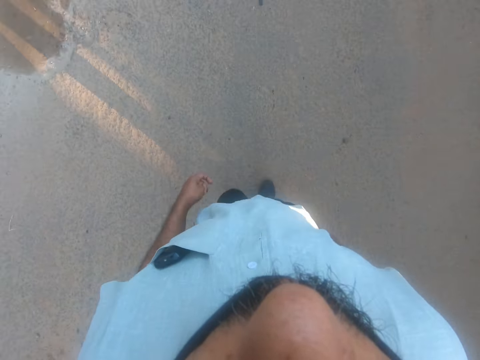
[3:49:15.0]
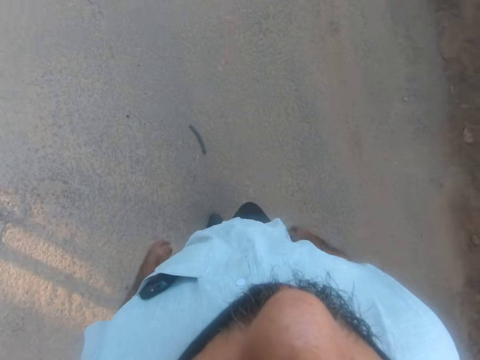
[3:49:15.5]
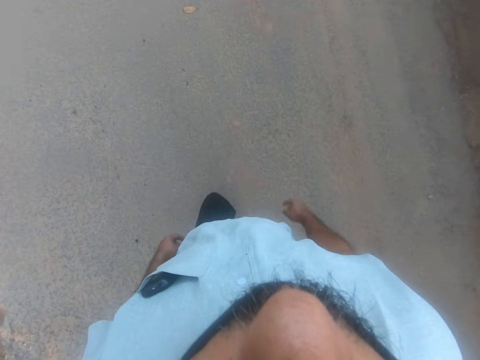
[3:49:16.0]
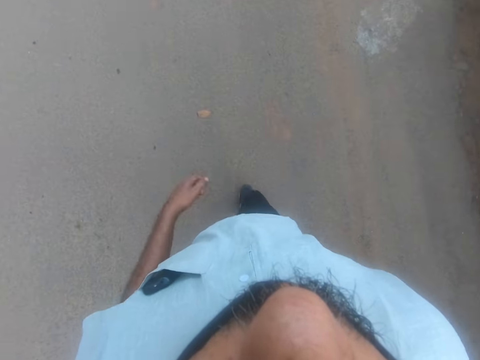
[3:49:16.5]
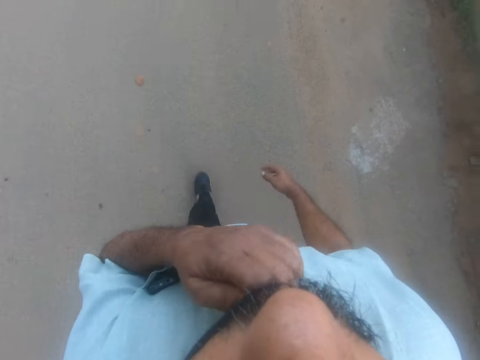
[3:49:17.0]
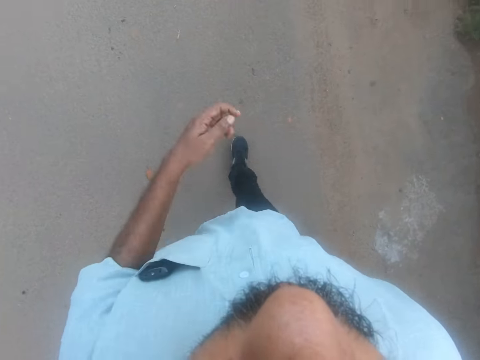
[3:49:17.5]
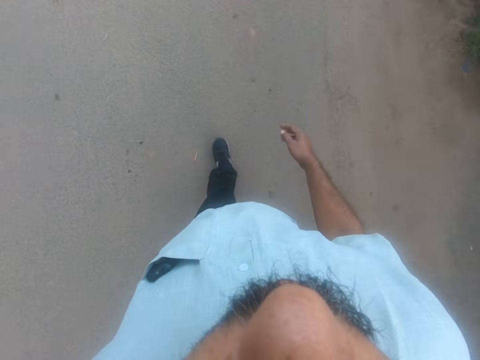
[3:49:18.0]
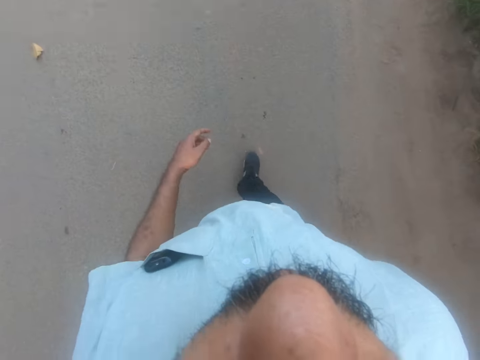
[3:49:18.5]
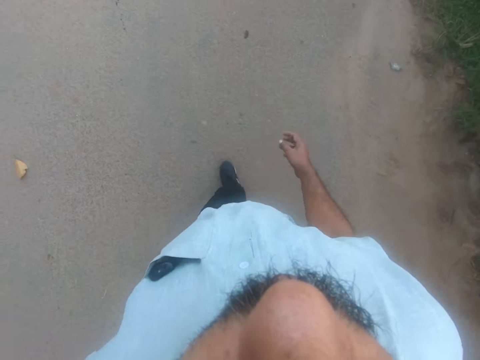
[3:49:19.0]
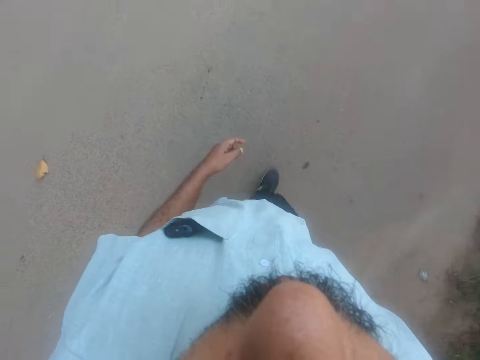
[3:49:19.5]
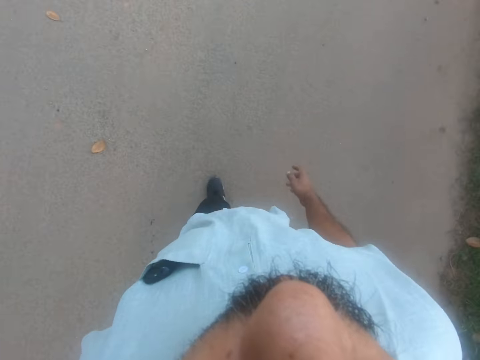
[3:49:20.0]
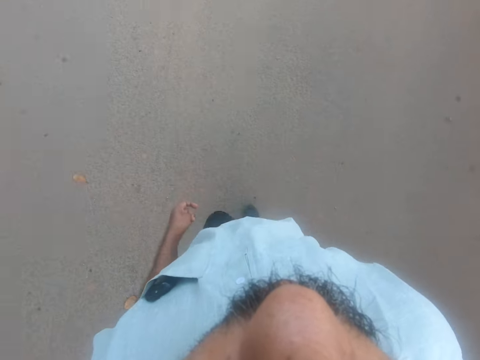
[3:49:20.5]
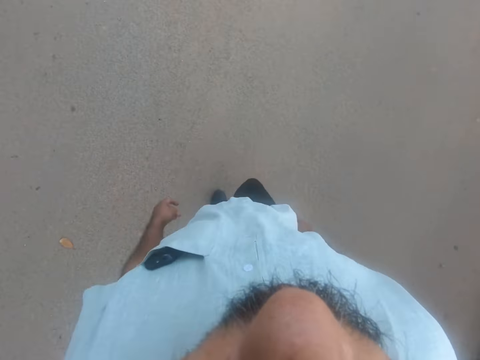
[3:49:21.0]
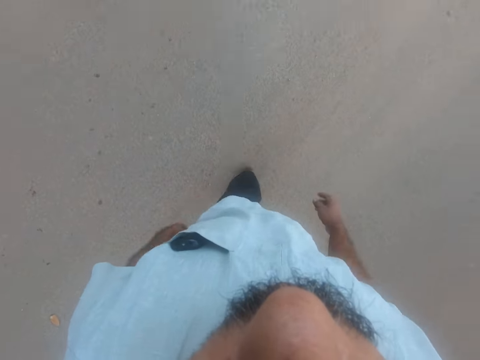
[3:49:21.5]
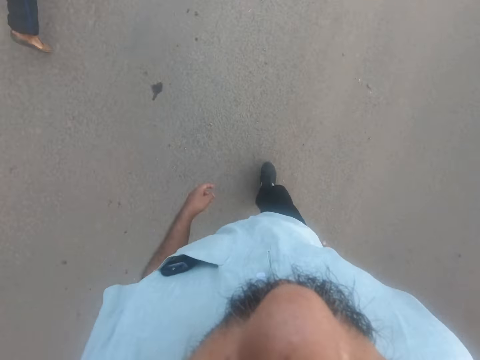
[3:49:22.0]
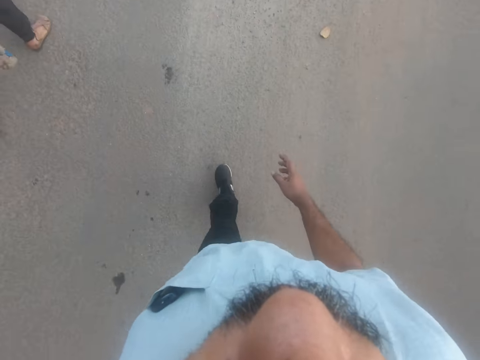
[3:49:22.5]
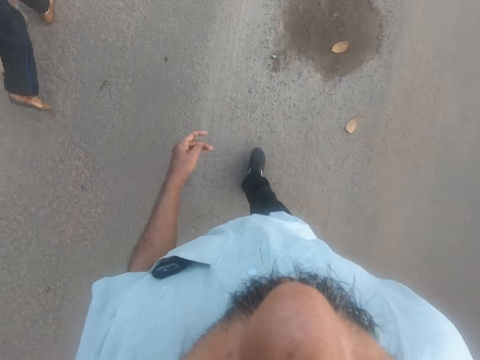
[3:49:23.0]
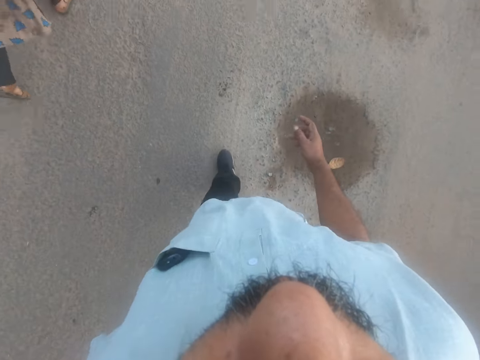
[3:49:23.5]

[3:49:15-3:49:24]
The camera wearer touches his beard with his left hand. He touches the face mask. He walks on the road.

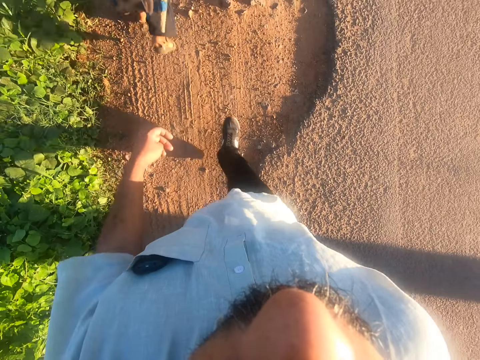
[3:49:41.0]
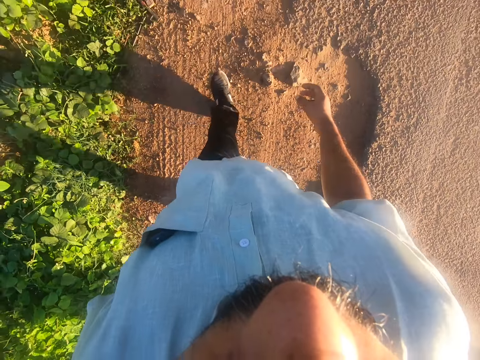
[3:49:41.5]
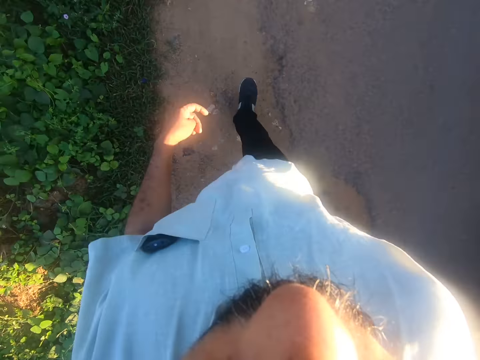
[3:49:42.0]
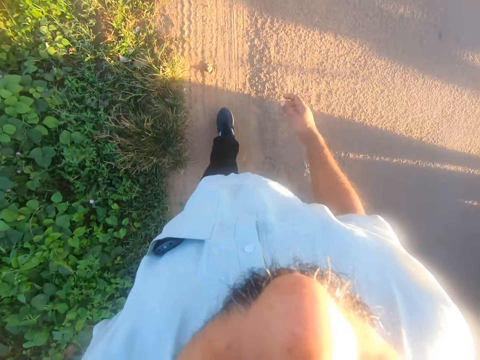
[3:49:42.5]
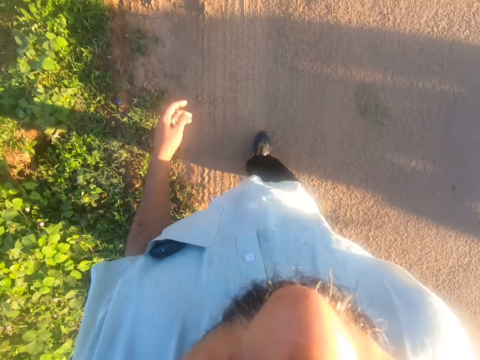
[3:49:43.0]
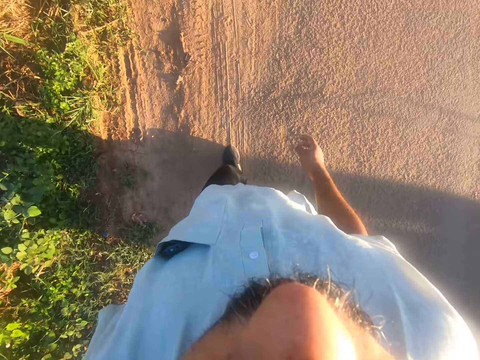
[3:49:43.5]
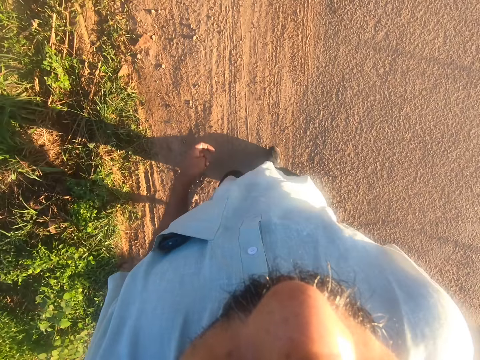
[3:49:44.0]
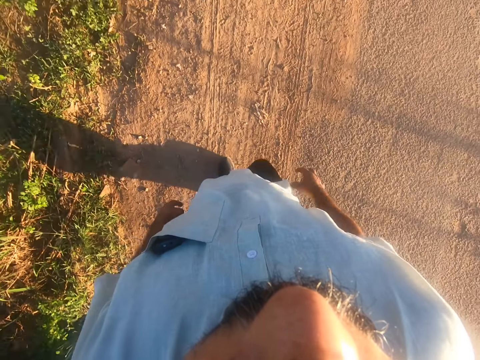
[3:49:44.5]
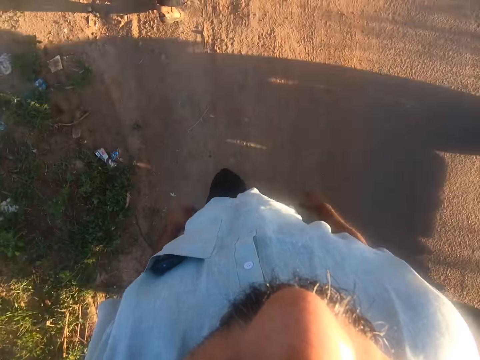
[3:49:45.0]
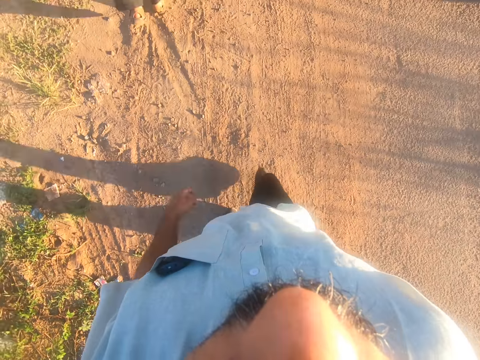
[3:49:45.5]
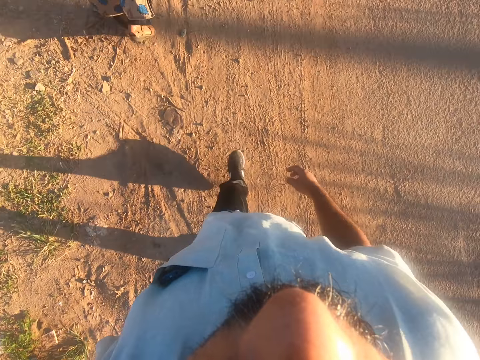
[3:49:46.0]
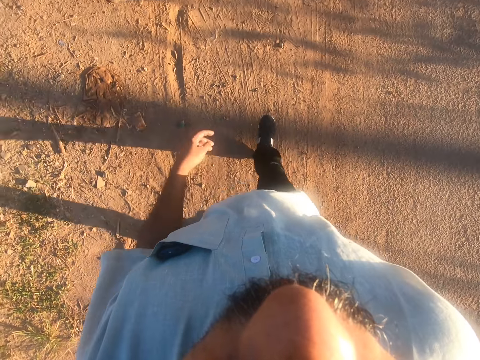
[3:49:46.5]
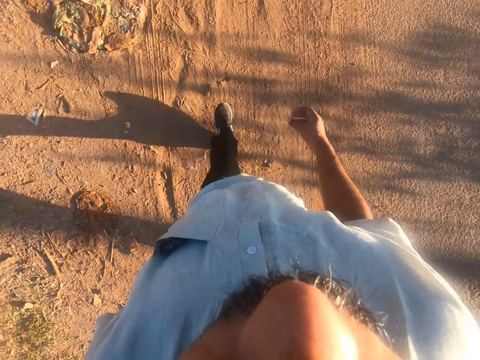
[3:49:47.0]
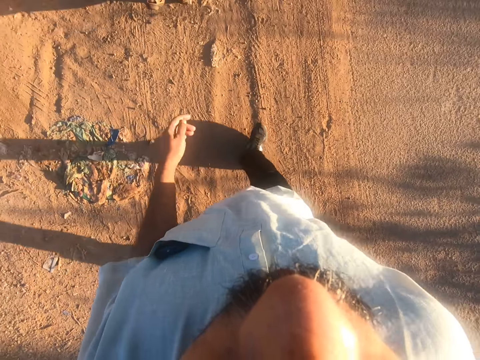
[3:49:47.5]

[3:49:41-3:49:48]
The camera wearer walks beside the road.

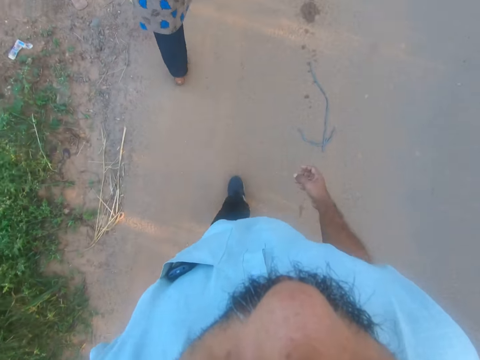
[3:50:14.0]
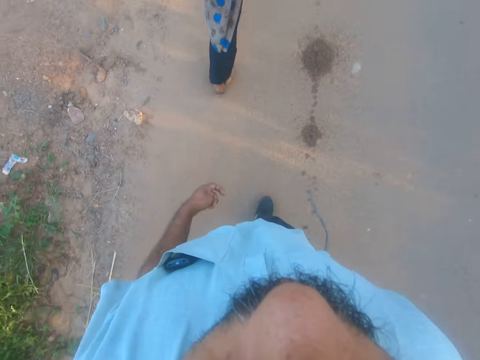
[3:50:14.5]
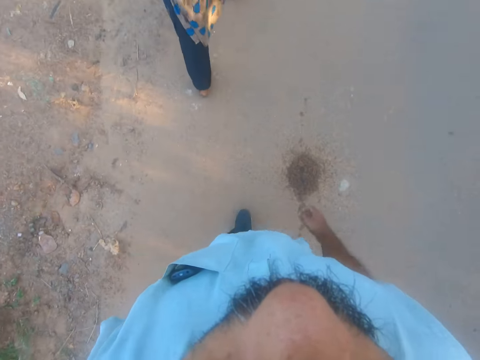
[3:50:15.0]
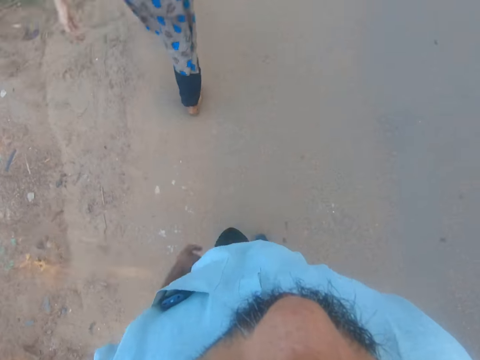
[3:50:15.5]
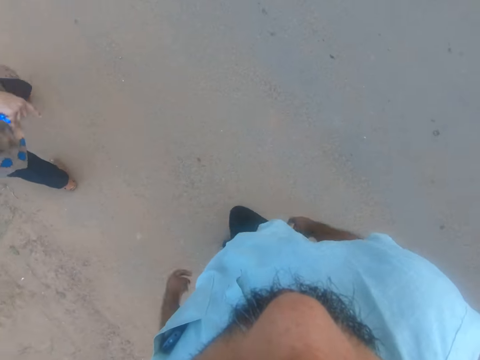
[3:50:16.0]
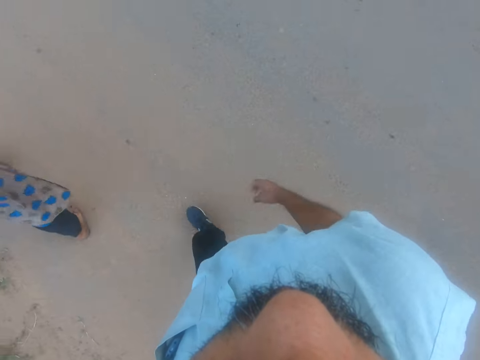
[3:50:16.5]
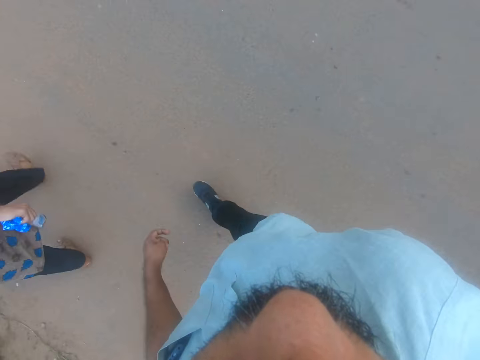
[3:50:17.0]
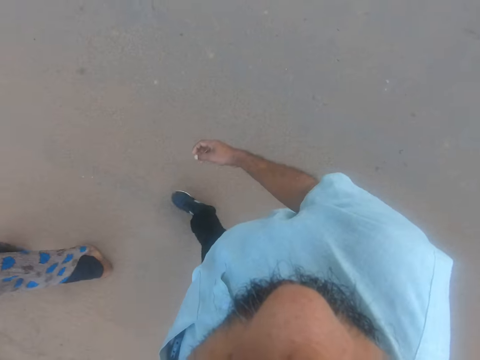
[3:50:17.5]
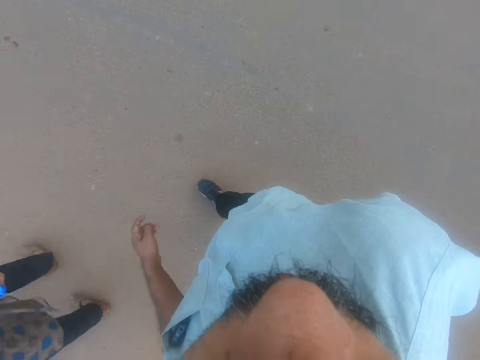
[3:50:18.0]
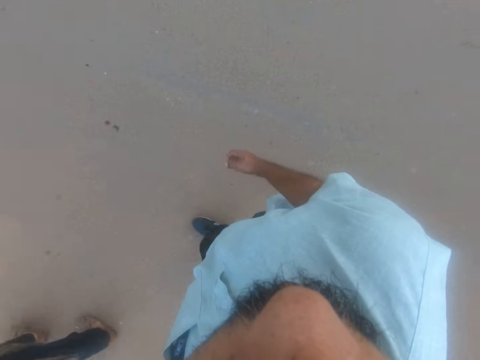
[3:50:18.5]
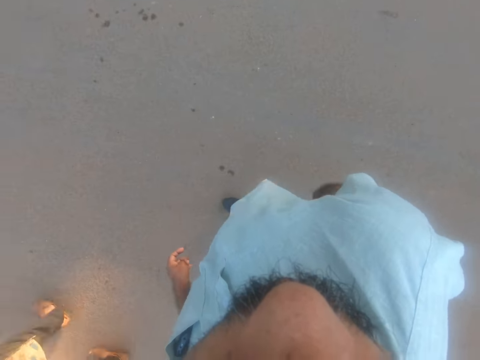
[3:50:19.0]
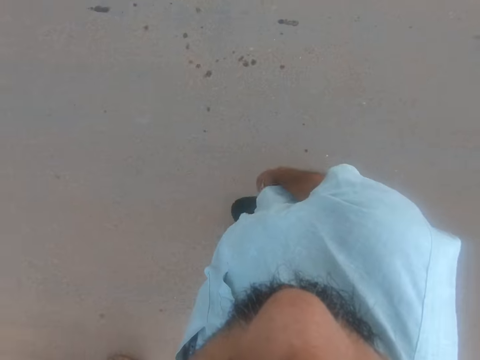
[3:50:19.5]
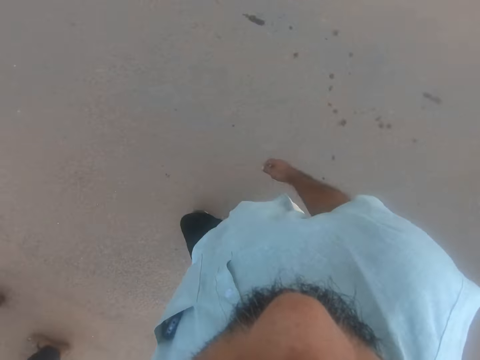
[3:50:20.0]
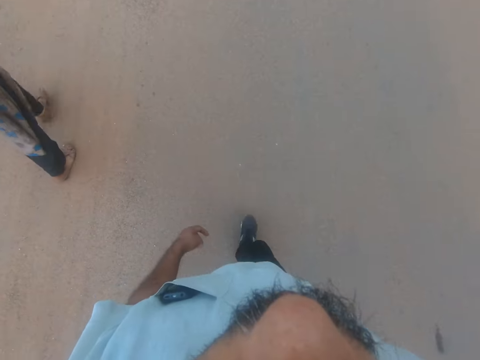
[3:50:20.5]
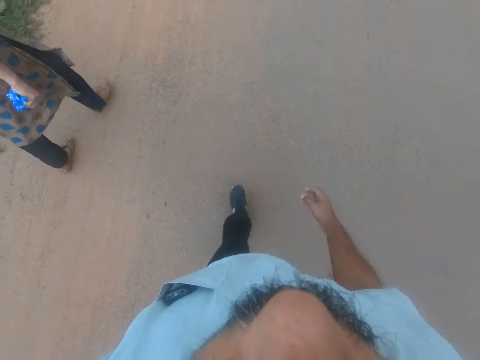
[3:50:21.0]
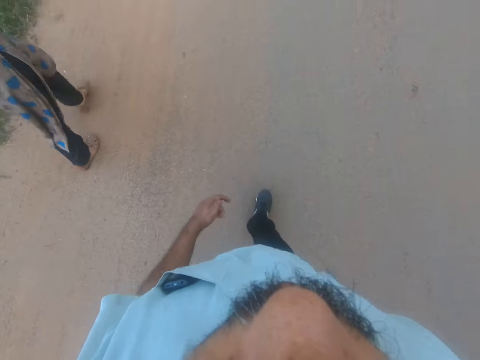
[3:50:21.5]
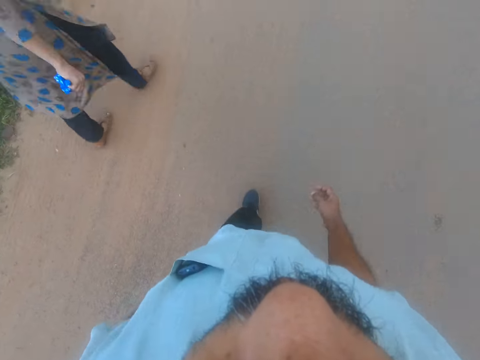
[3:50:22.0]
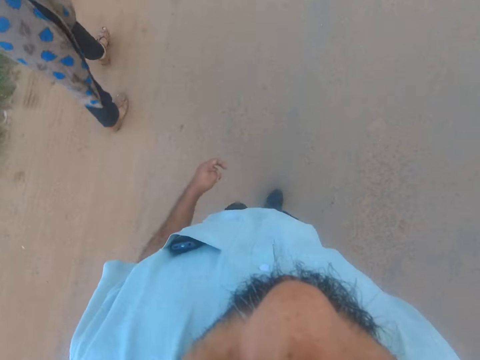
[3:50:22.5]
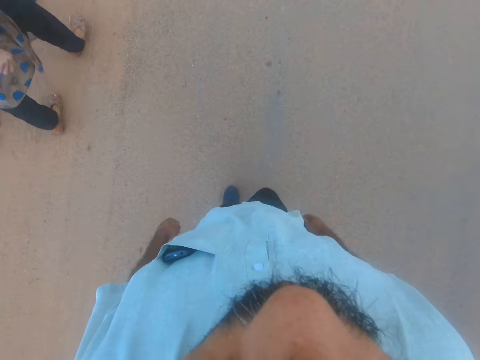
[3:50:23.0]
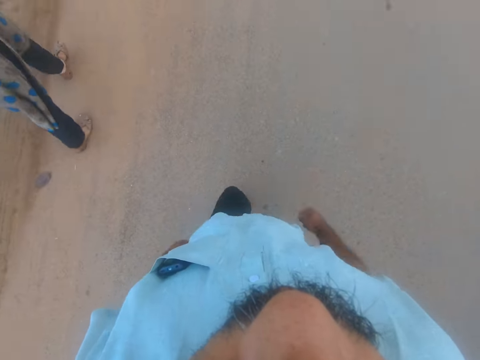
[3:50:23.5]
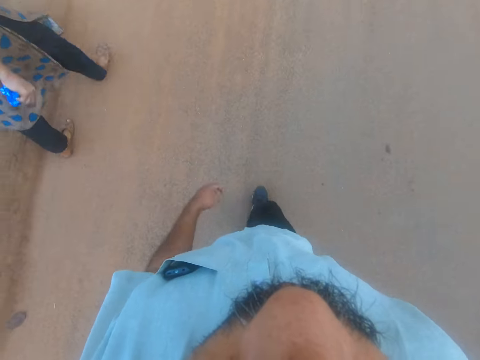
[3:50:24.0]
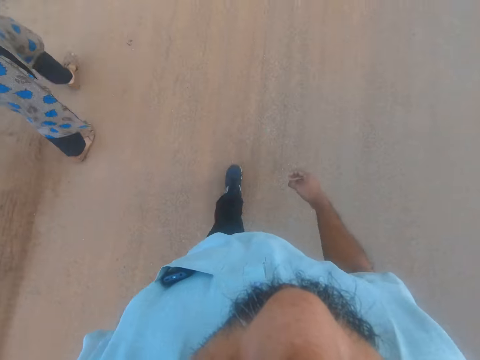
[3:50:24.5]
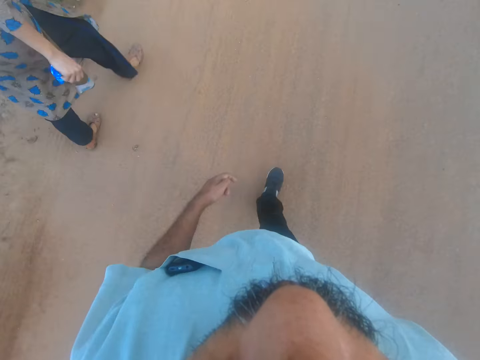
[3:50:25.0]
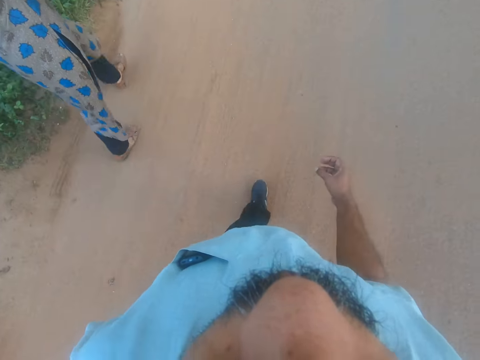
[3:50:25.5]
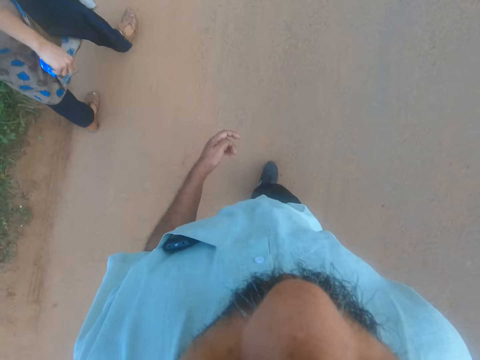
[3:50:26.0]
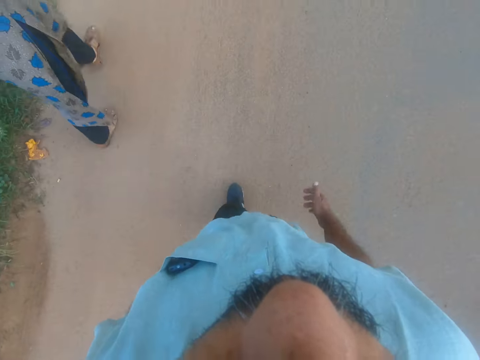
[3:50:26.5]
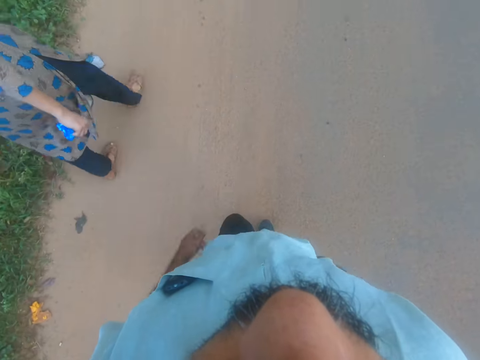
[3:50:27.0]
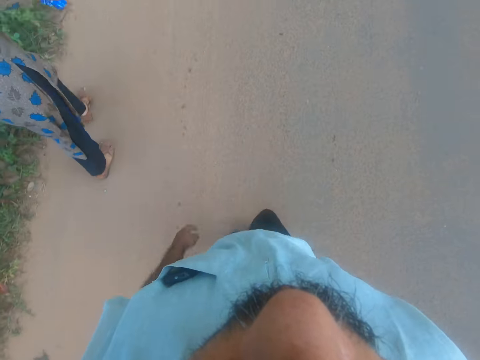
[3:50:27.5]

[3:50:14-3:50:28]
A woman talks to the camera wearer. The camera wearer talks to the woman. They walk beside the woman.
